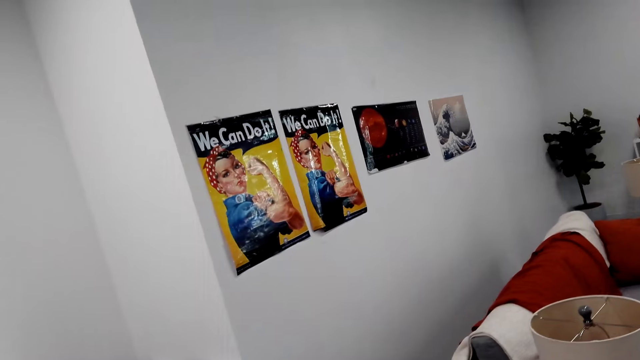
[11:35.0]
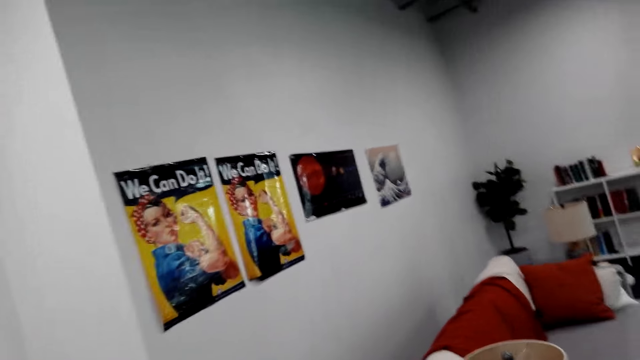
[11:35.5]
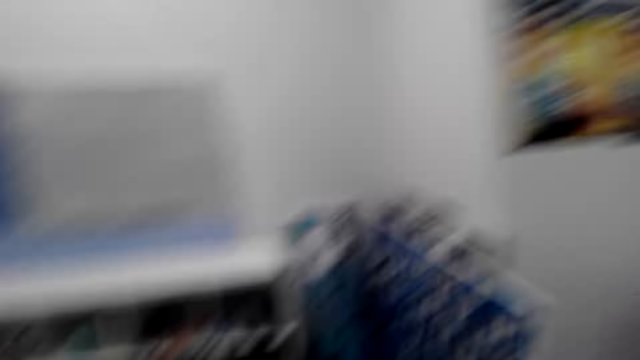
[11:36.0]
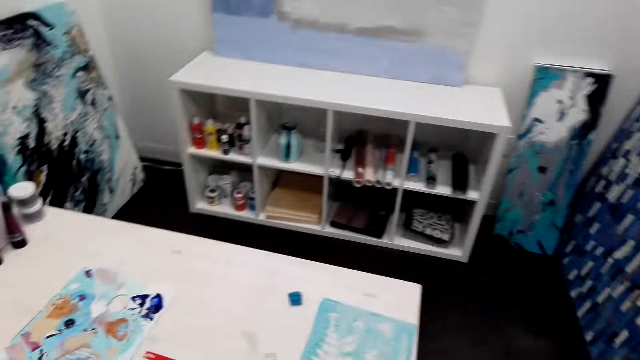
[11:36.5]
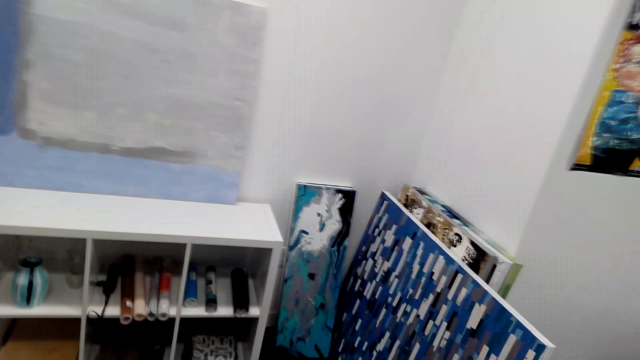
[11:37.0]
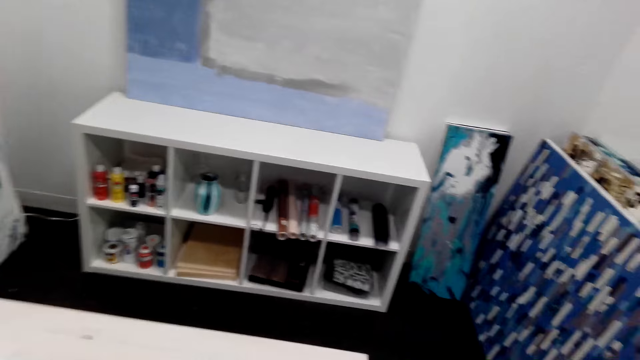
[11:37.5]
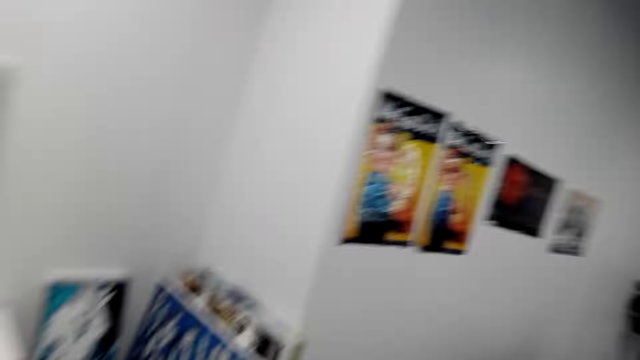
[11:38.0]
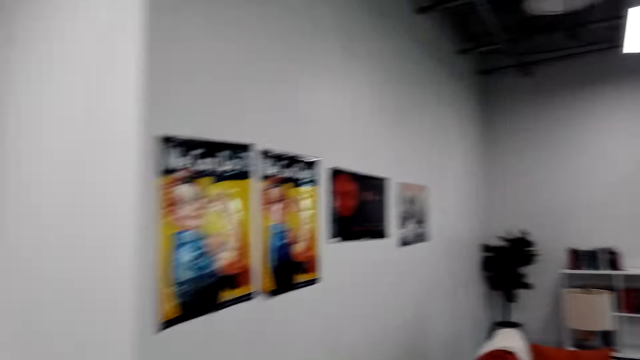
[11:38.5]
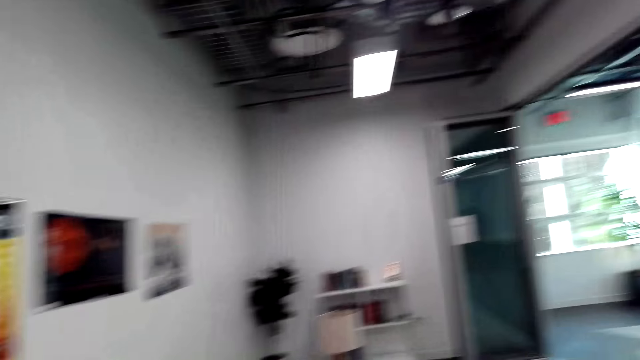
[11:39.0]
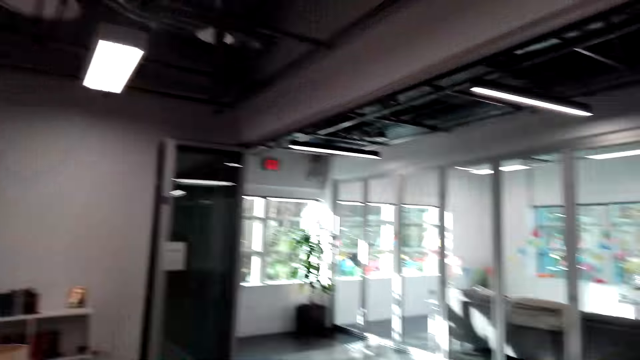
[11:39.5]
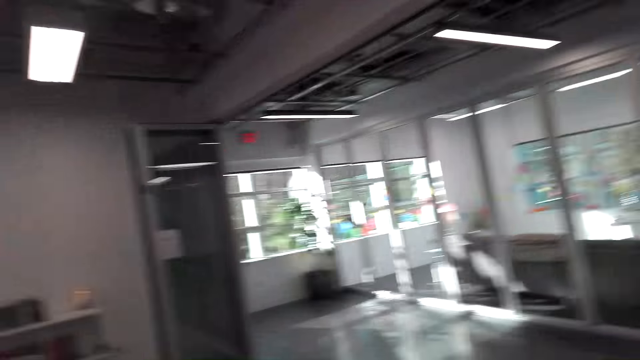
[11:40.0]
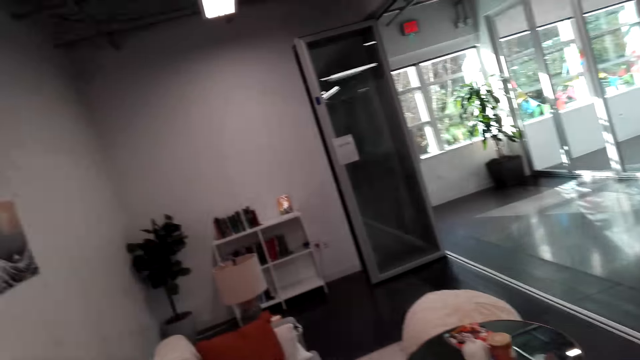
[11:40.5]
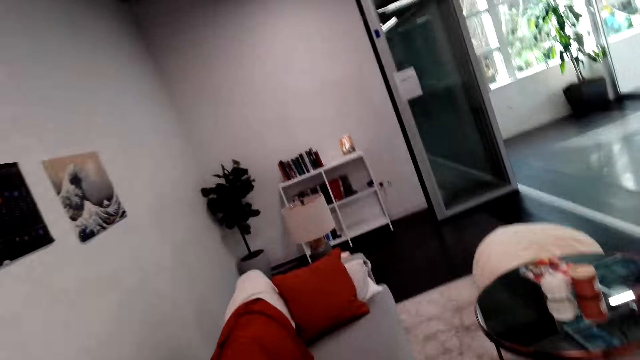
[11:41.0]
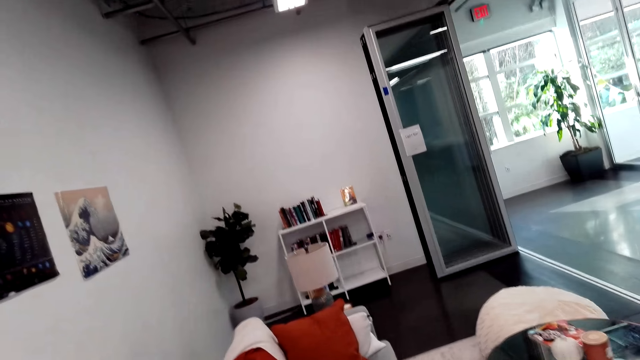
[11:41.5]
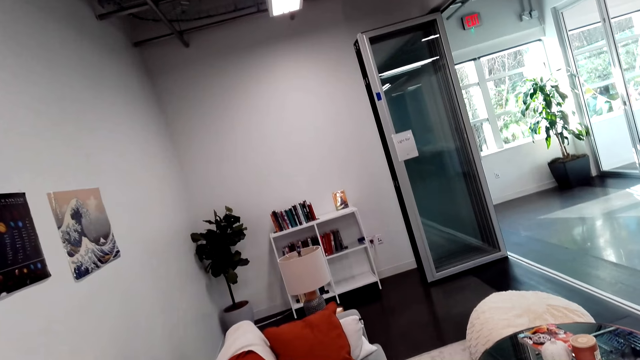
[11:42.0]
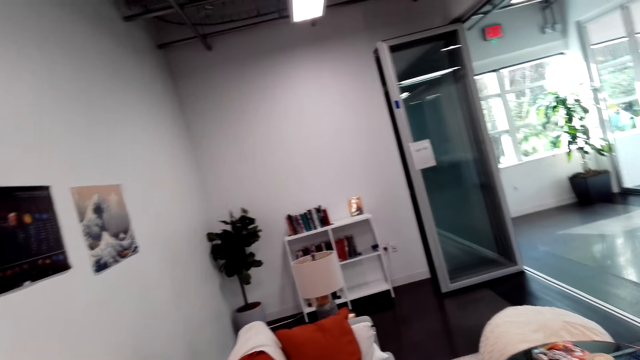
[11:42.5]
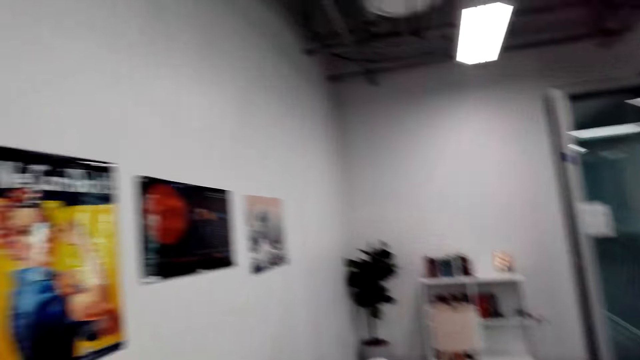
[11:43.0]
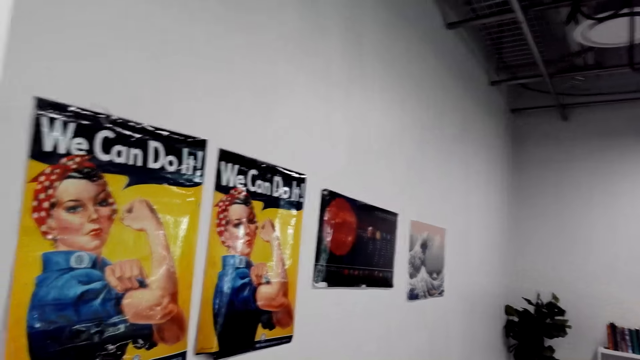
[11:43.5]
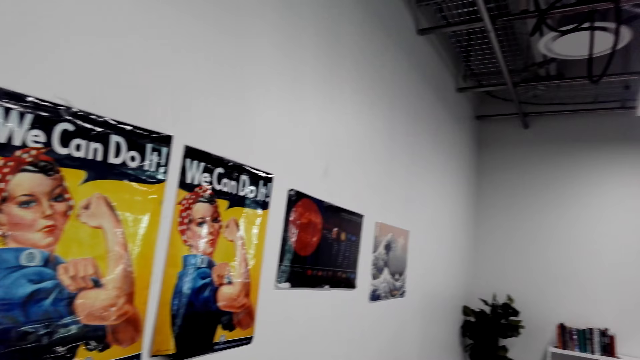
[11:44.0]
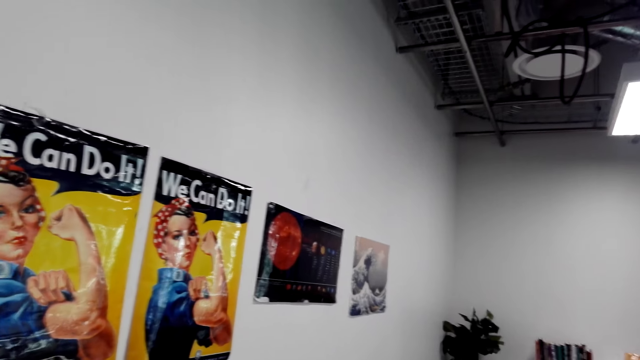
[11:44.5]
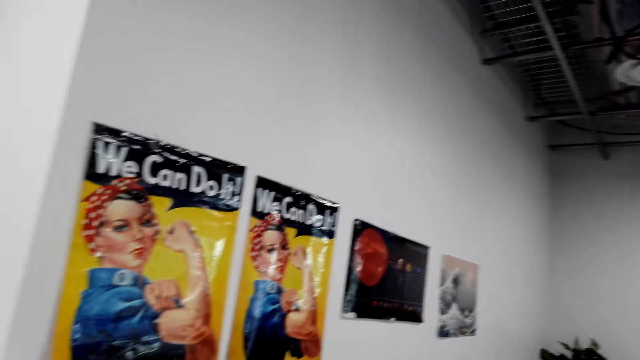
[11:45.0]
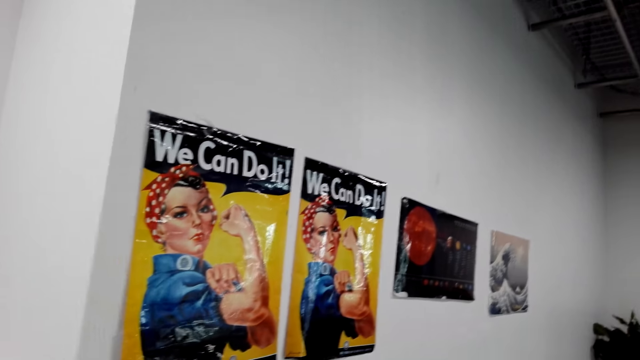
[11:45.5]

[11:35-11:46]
The camera wearer looks around the house. They walk around the house. A man talks to the camera wearer. The camera wearer looks around the house. They stare at the pictures on the wall.

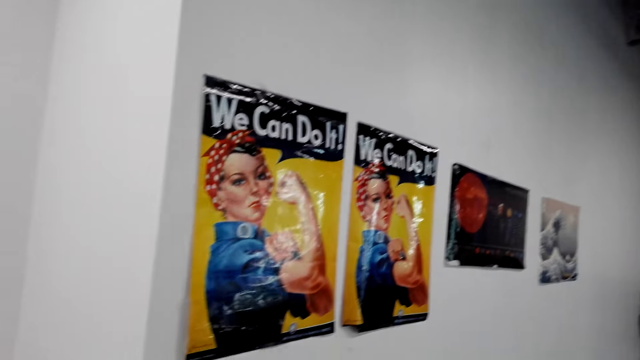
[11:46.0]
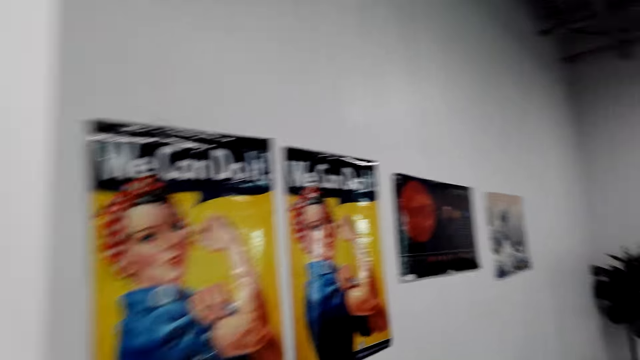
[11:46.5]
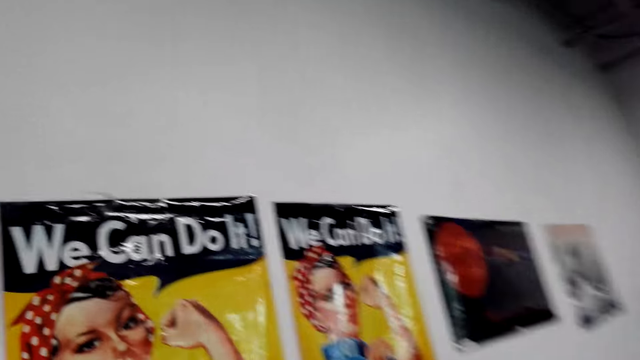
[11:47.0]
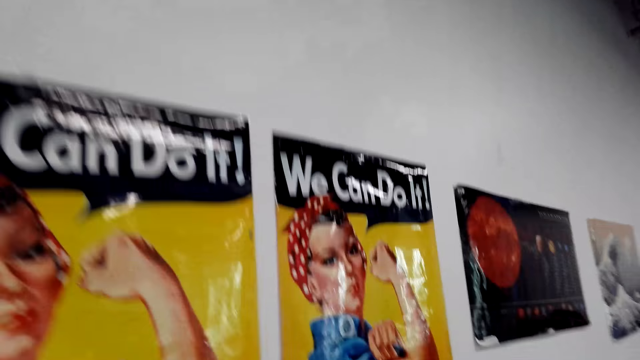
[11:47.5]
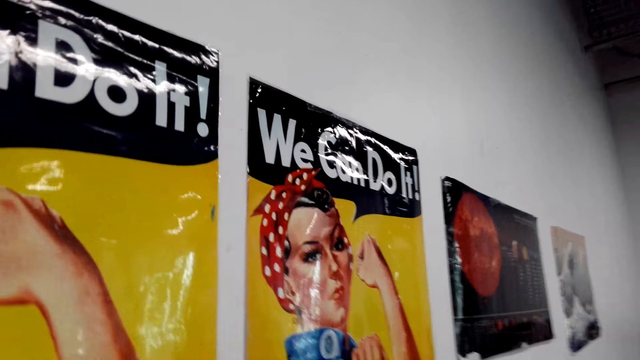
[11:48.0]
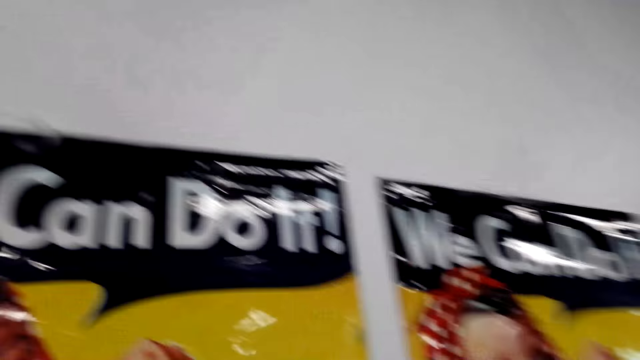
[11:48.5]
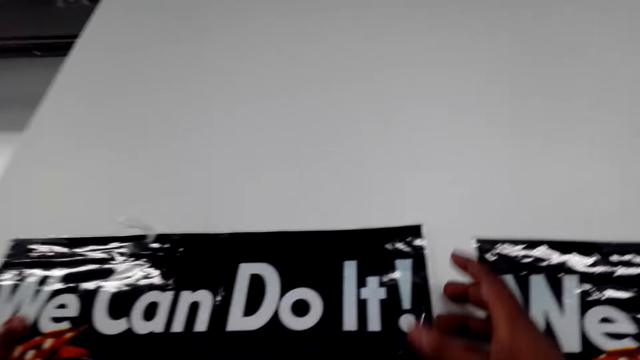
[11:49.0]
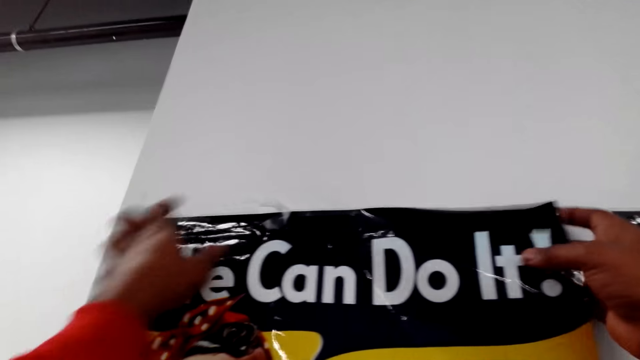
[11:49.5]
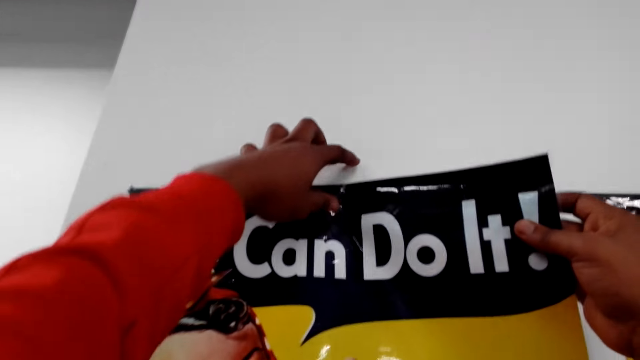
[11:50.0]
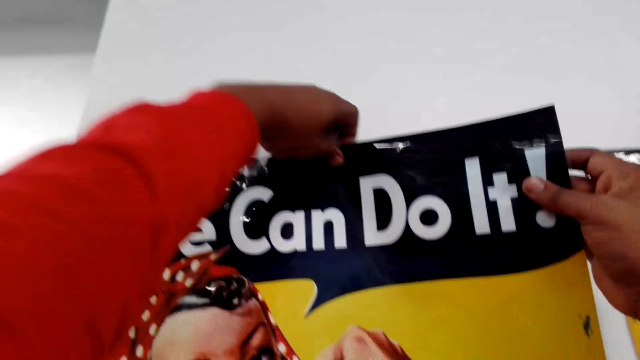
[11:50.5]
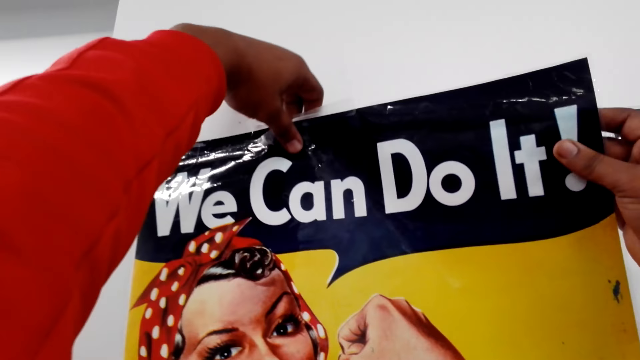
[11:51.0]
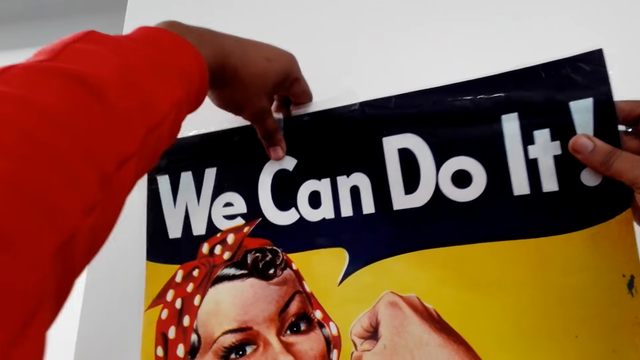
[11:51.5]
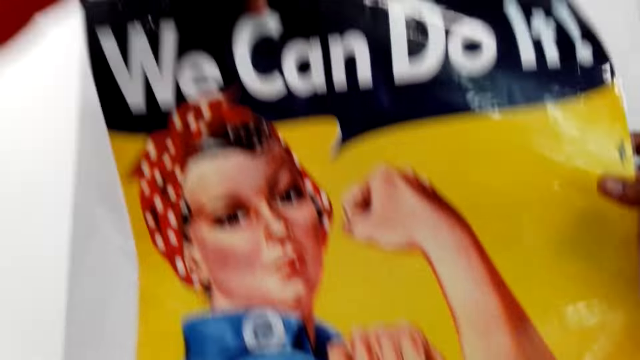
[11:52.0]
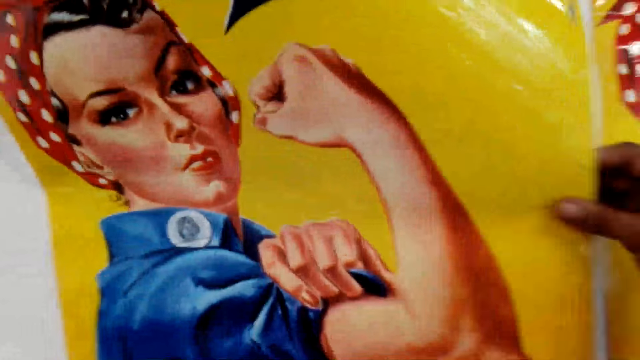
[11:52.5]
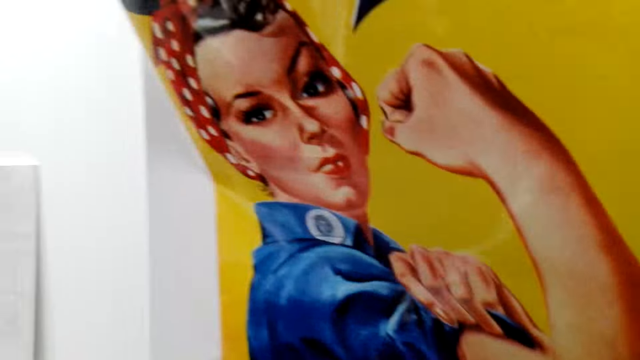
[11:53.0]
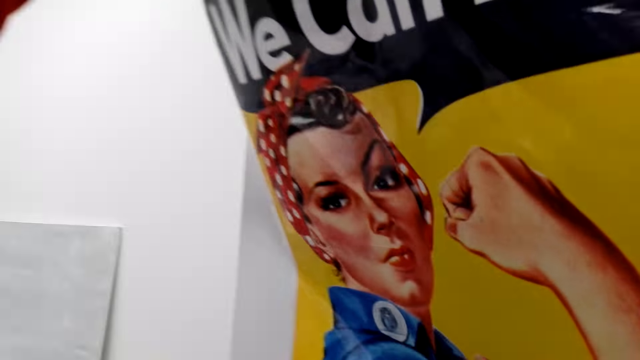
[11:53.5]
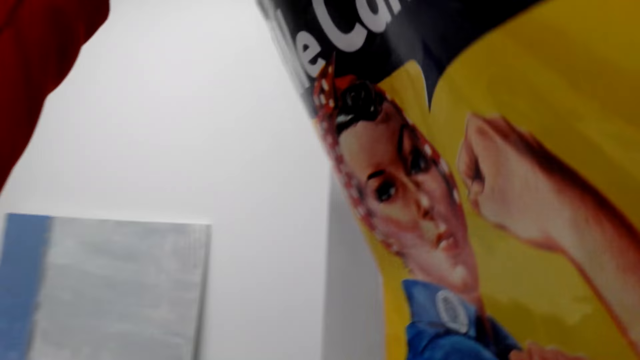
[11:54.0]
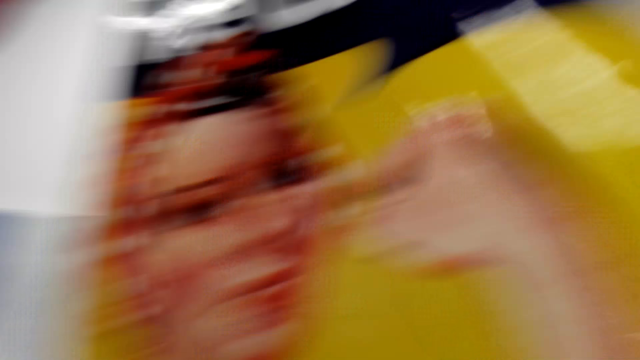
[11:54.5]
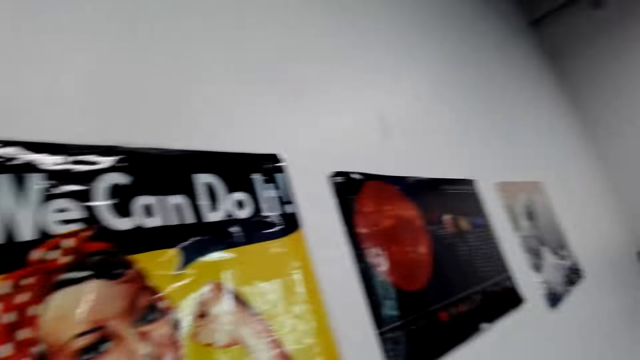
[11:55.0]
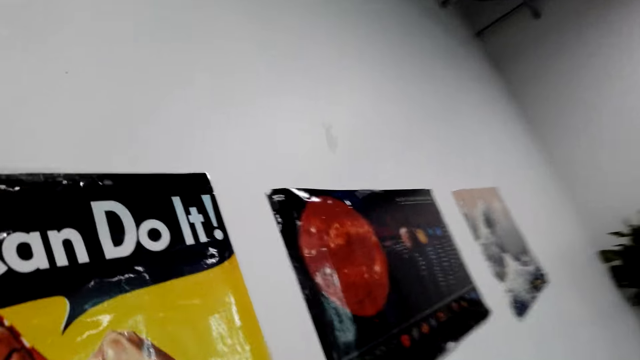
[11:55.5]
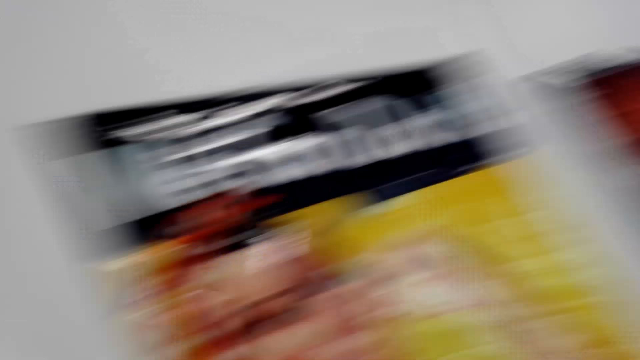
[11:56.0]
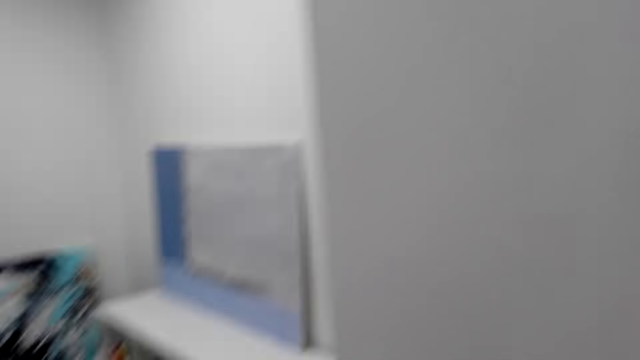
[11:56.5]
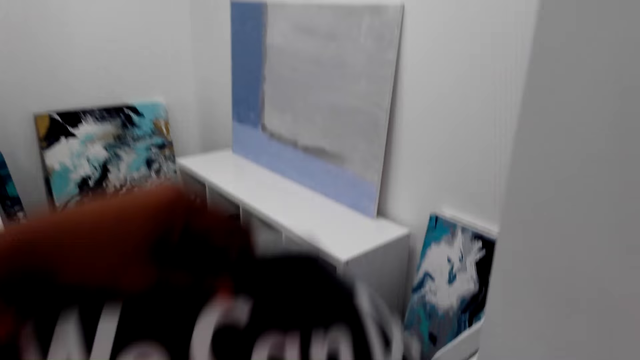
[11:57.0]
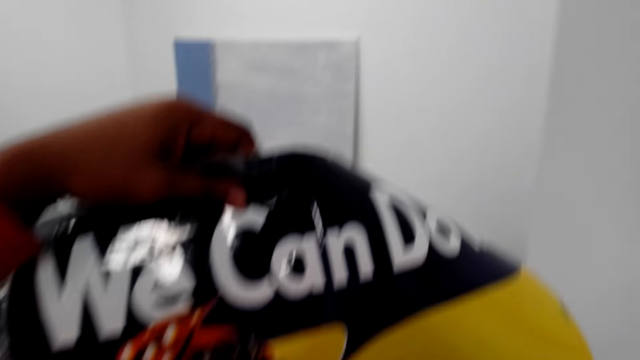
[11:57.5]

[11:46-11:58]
The camera wearer walks towards the pictures. He removes the picture on the wall. He looks around the house. He moves up the pictures in his hands.
